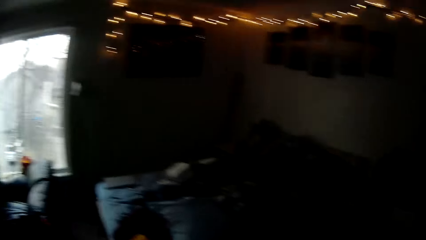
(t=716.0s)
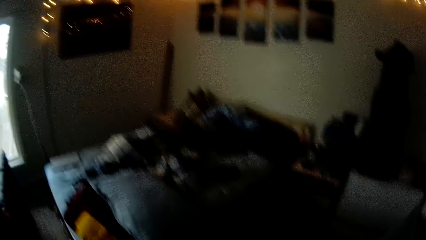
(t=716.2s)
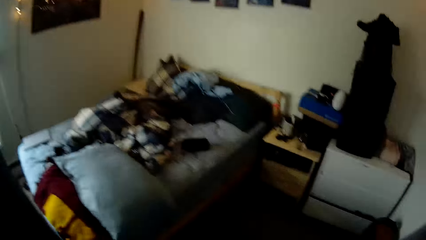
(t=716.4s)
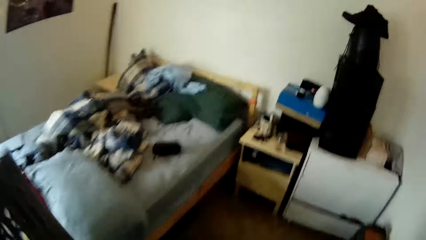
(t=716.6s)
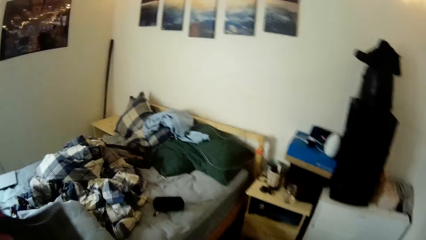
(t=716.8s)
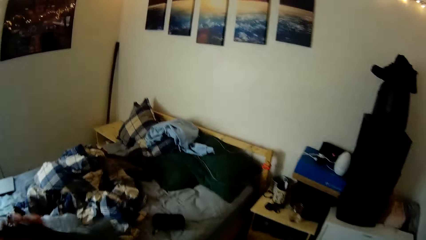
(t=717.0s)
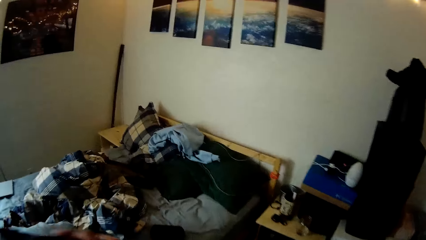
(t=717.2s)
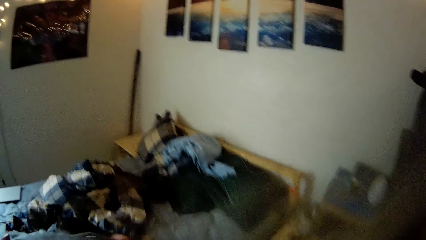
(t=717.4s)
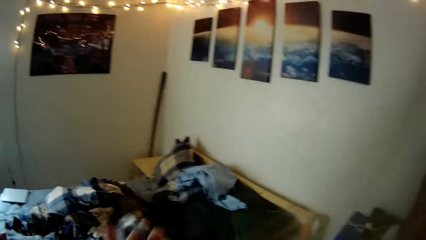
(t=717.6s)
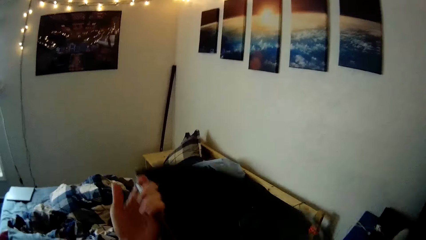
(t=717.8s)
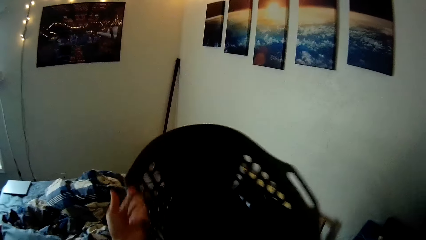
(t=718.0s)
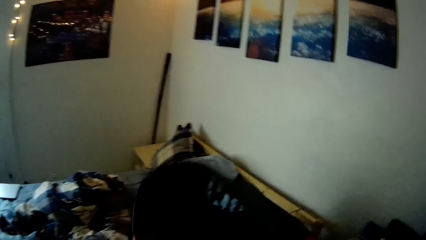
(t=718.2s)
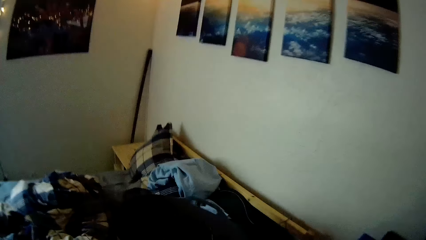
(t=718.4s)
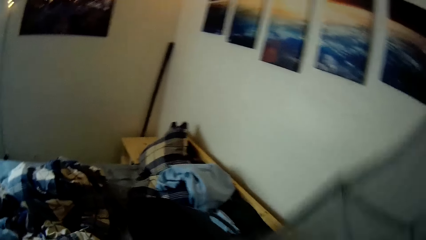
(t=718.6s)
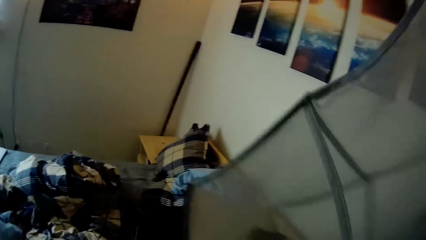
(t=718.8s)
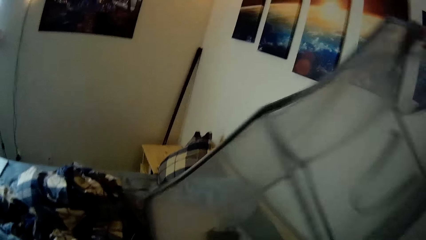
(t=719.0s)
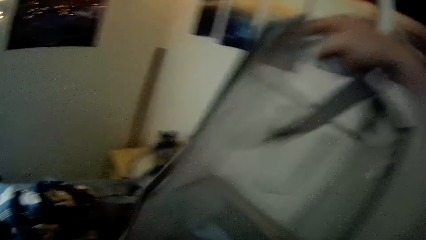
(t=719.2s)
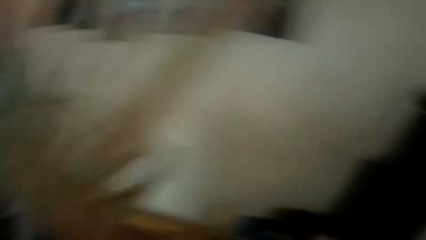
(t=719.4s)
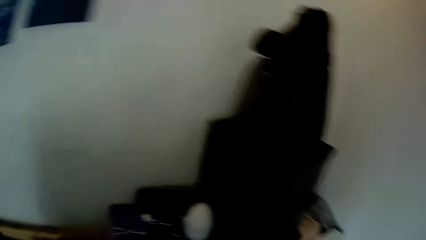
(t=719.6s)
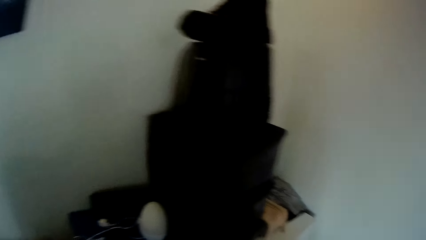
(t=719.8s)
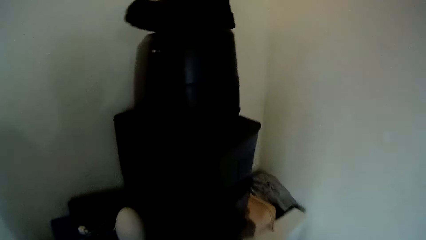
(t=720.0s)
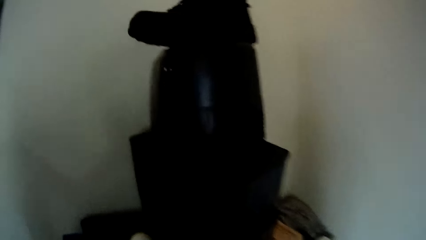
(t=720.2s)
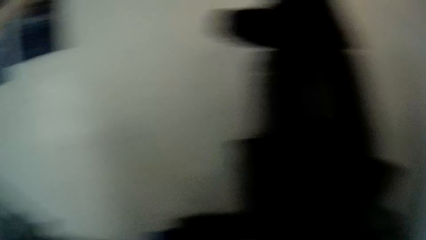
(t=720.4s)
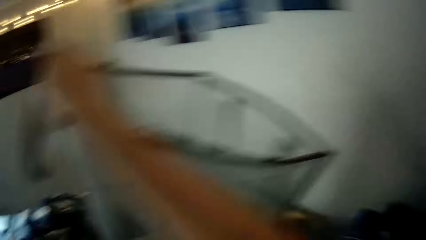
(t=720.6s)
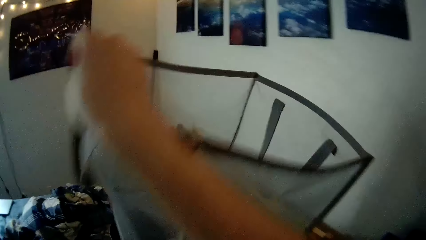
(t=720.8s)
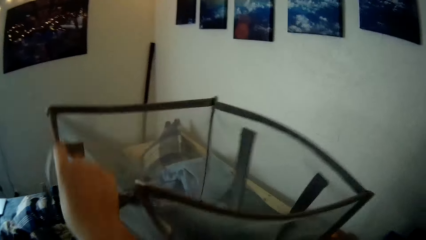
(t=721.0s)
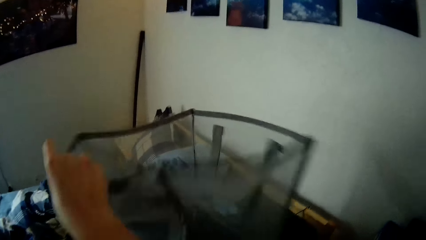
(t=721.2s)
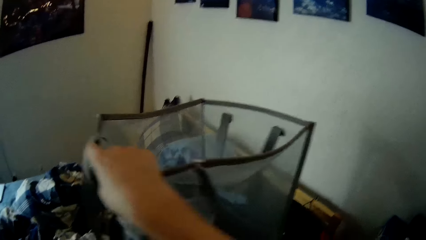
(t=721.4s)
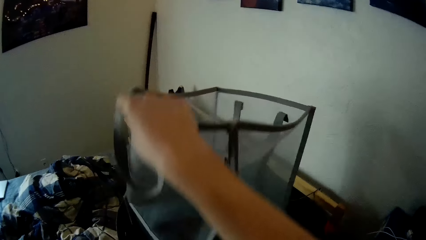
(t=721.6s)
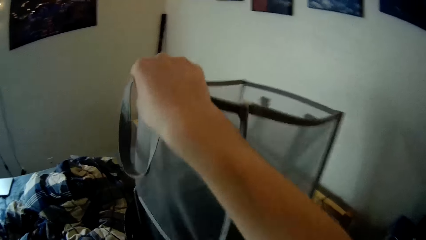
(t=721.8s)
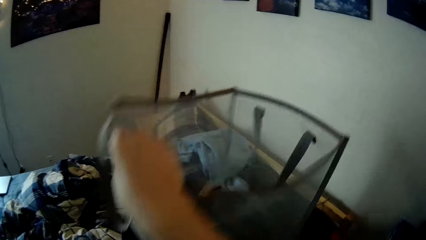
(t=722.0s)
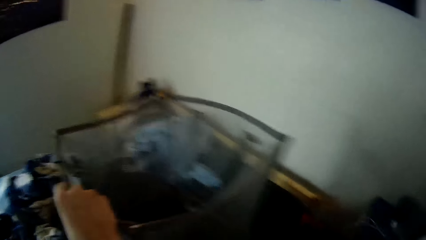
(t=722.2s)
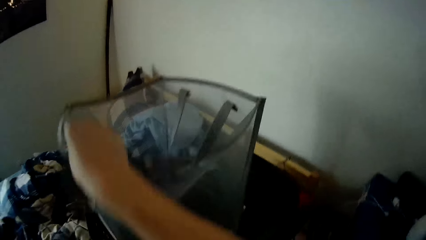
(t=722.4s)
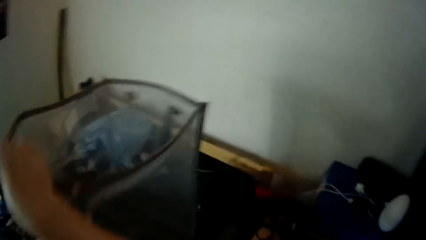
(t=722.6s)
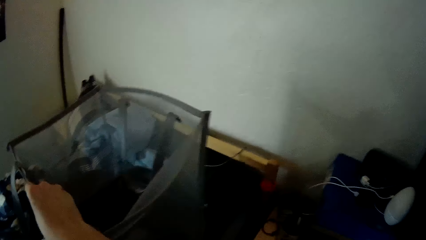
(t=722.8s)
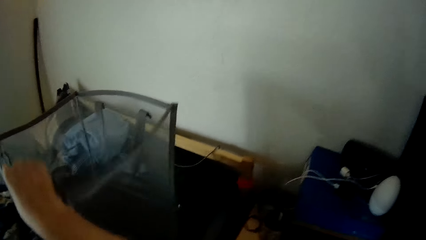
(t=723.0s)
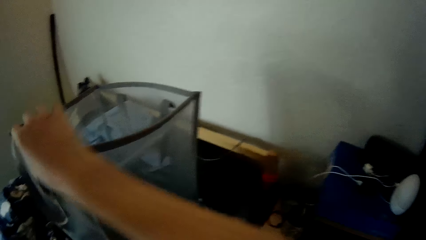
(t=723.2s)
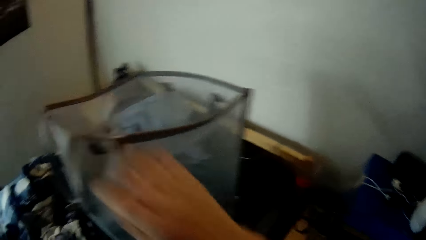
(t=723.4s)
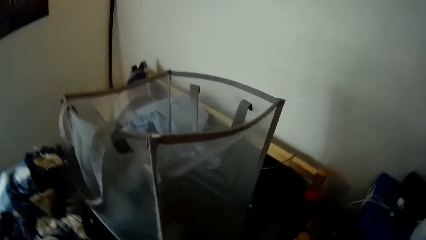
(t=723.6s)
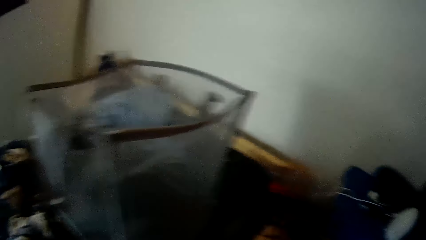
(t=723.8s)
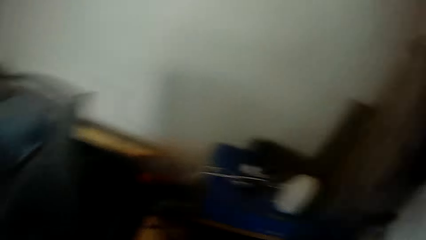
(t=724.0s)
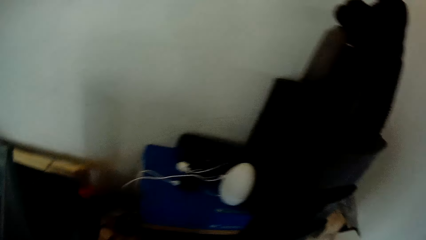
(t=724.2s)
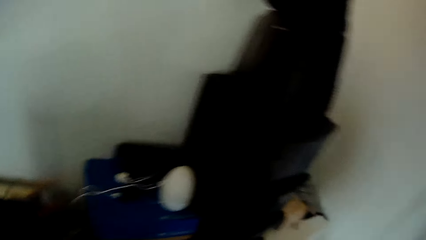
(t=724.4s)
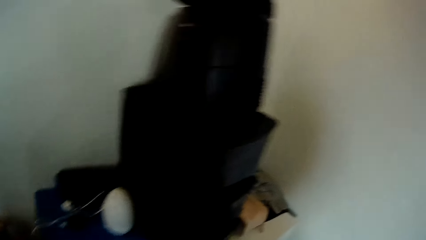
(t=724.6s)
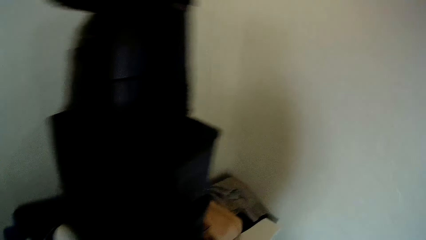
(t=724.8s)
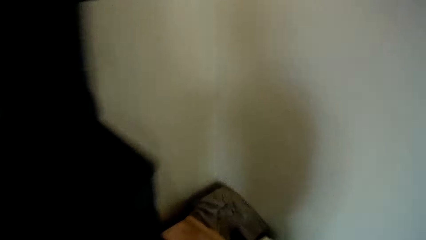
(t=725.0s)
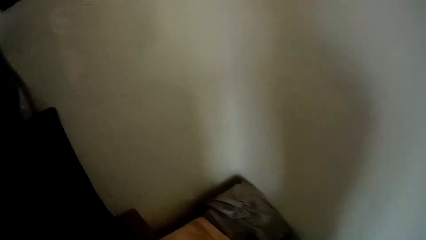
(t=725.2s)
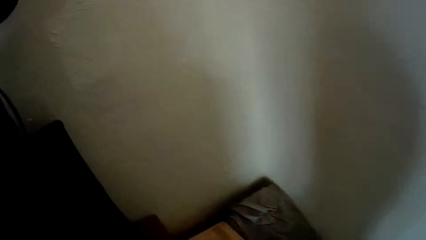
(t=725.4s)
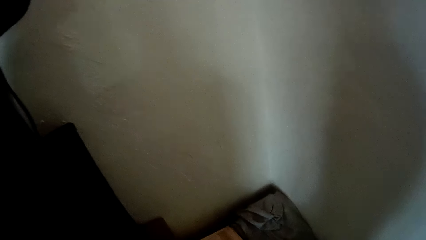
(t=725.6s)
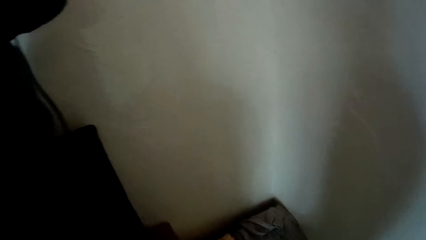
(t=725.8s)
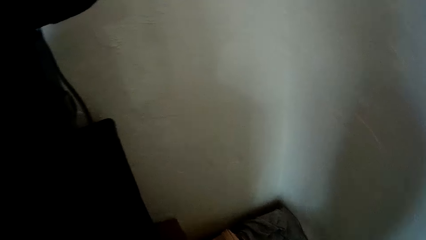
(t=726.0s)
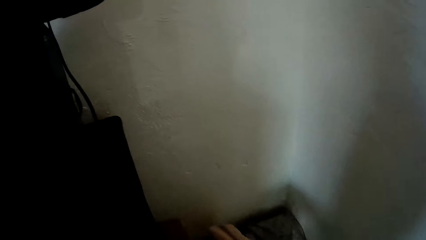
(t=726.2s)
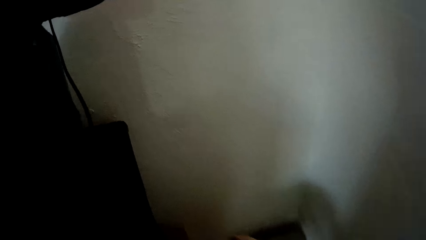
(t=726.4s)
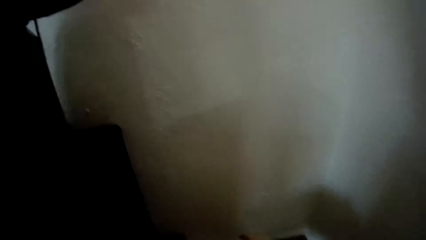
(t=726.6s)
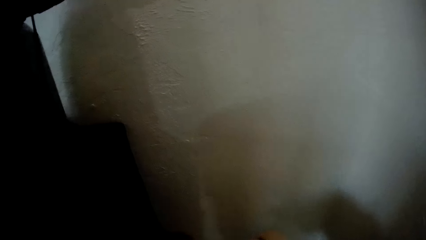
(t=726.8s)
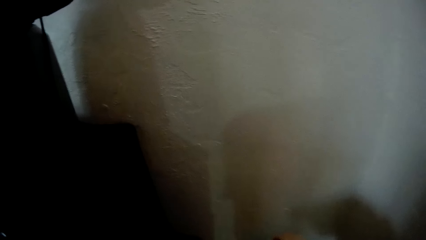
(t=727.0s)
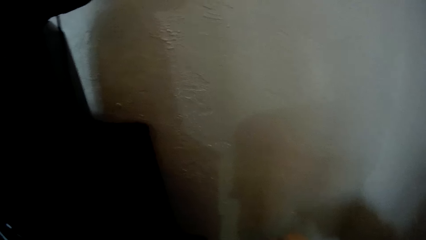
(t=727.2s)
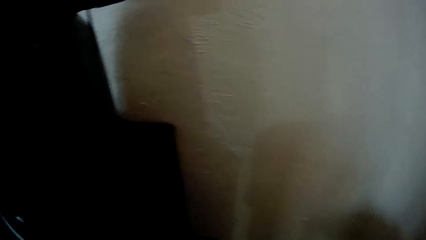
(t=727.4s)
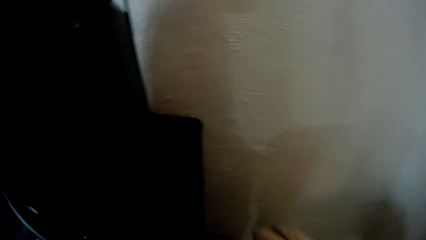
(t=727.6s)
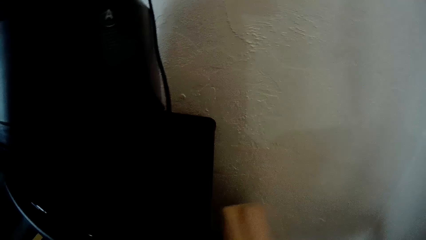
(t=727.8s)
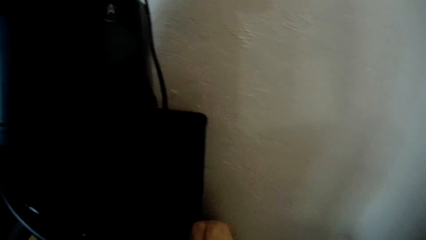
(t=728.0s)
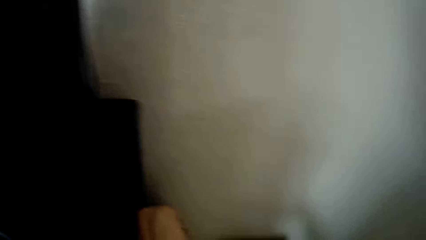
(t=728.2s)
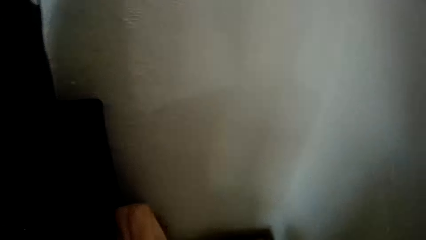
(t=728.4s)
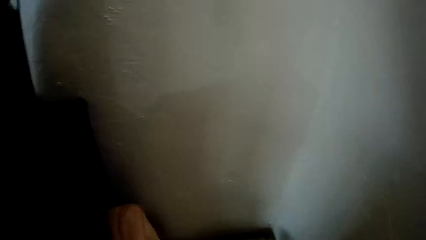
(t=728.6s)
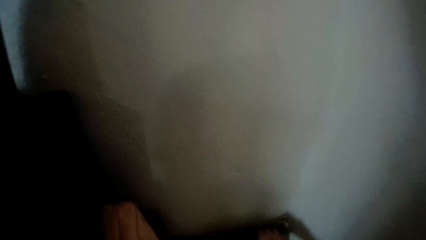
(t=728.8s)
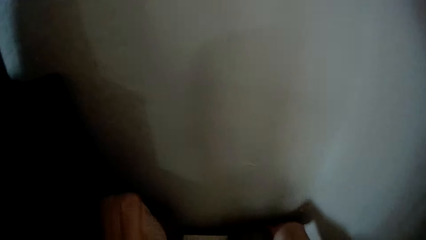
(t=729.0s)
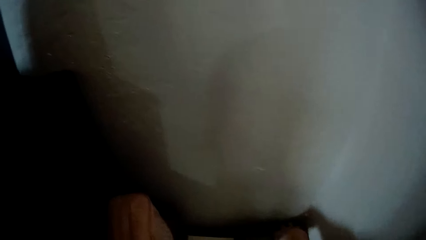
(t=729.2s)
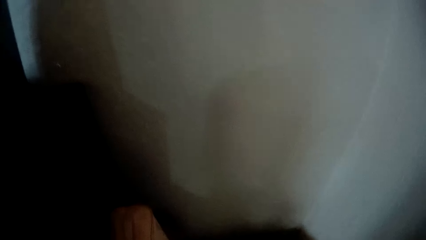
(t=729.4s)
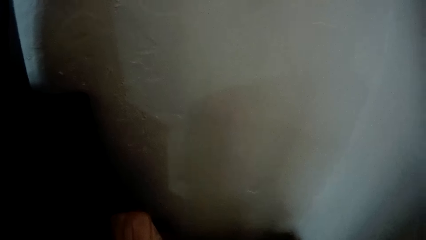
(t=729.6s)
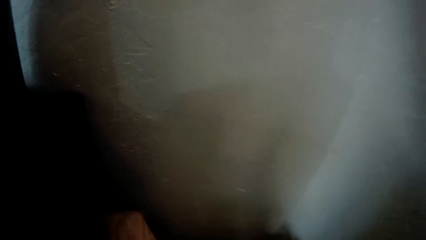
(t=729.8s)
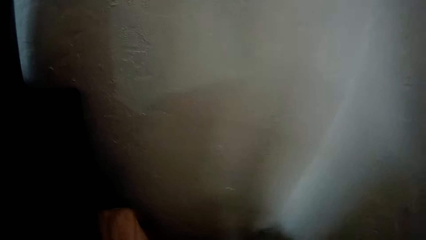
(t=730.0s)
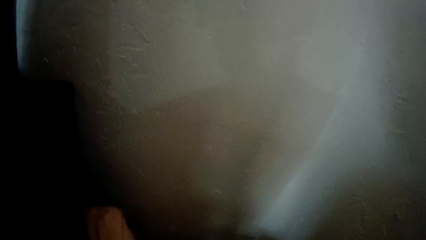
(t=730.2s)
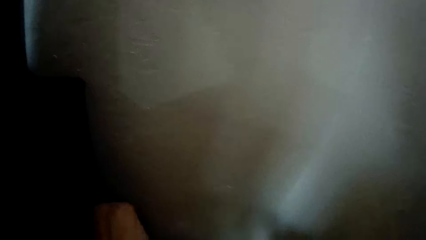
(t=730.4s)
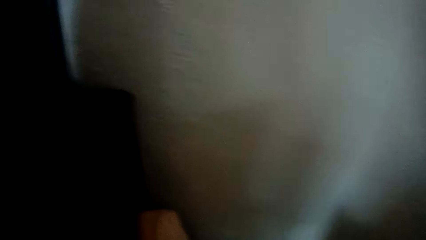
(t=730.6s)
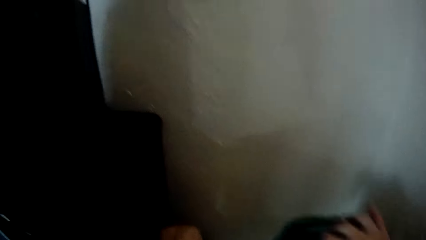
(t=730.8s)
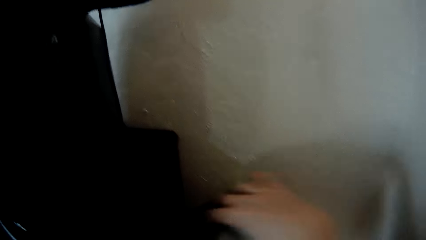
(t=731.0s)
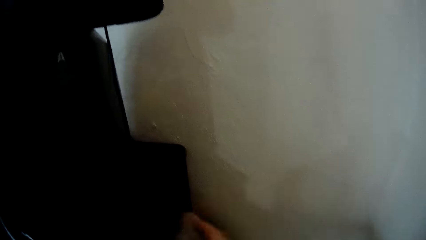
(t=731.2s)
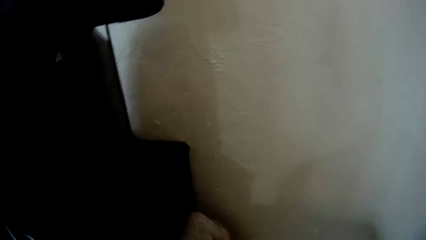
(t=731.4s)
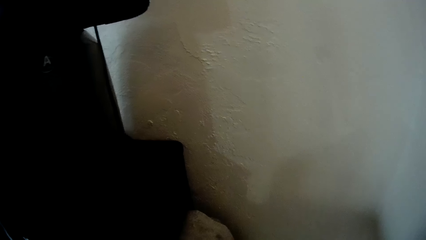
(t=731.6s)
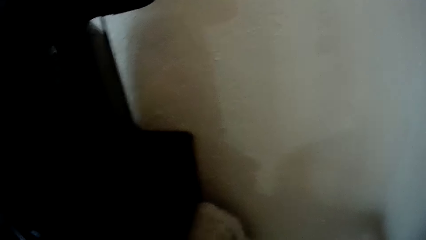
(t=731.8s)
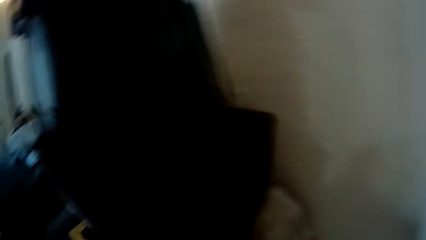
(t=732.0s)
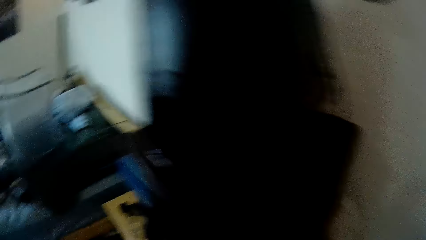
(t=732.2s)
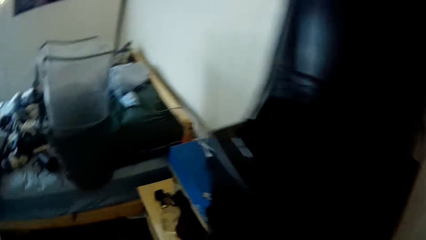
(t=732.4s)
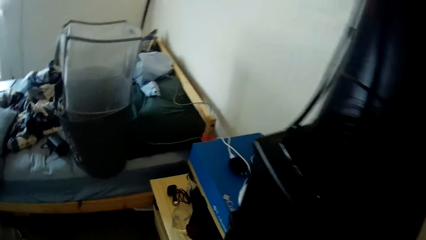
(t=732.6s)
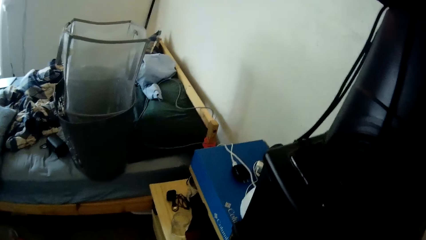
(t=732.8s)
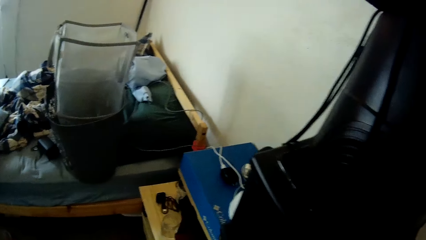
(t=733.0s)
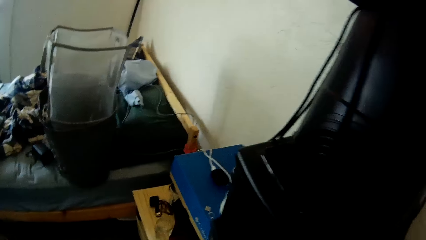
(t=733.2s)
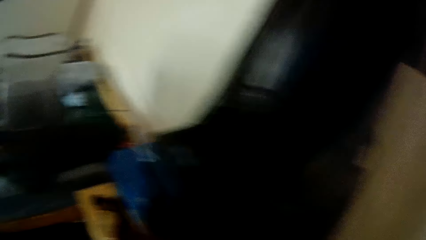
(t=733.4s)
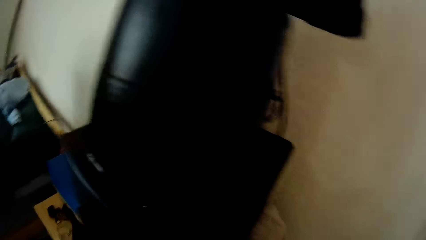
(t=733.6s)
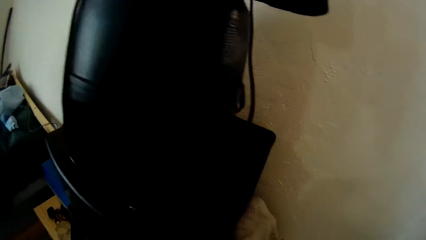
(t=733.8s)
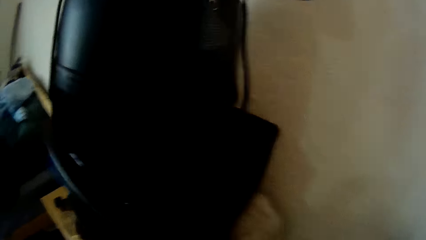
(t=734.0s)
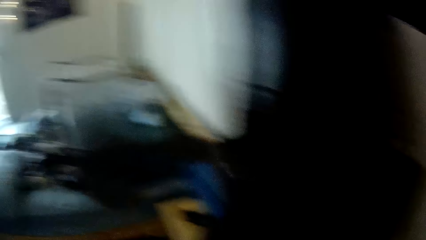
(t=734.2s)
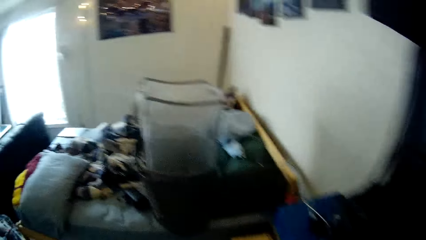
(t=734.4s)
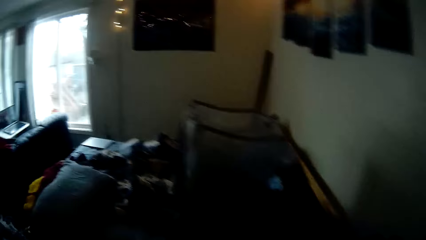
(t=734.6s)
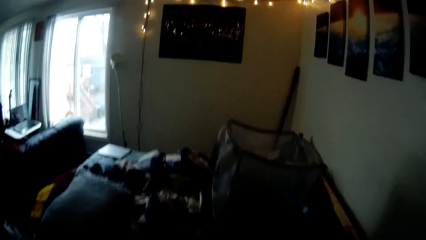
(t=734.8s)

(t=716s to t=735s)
The camera wearer drops a plastic basket with her left hand on a bed. She turns around. She puts the net bag or laundry hamper into the plastic basket with her right hand. She pulls her hand off the laundry hamper and walks around the house. She holds something. She walks around the house.
